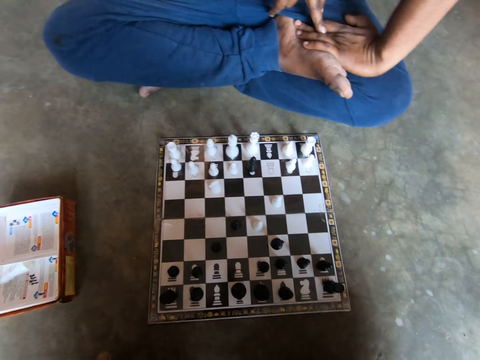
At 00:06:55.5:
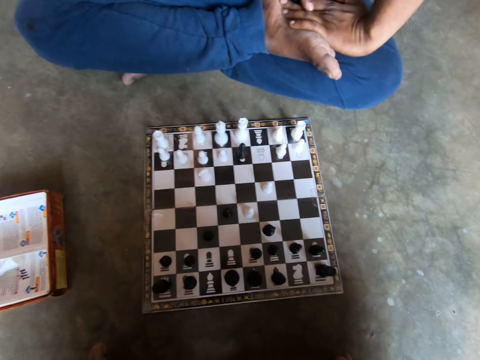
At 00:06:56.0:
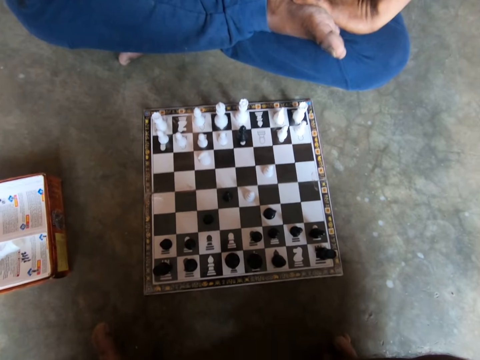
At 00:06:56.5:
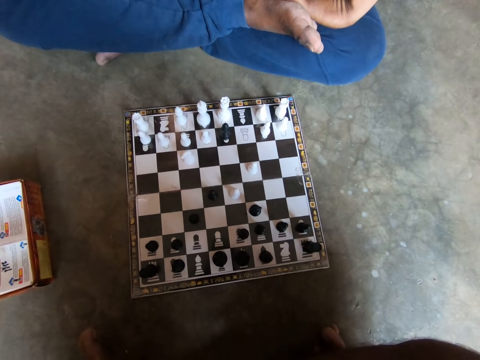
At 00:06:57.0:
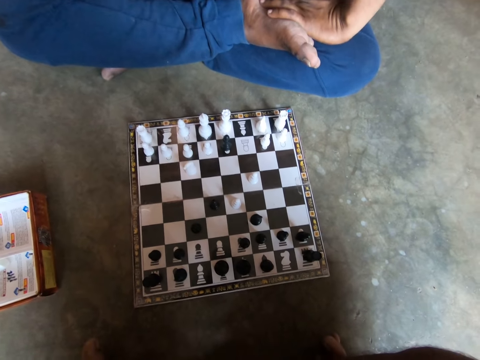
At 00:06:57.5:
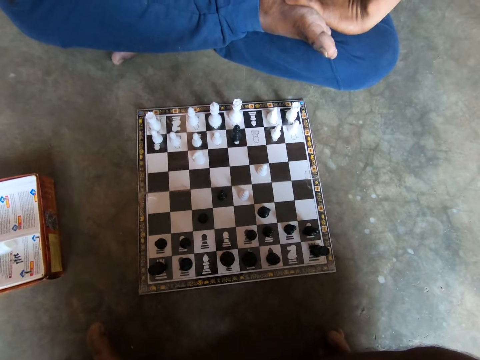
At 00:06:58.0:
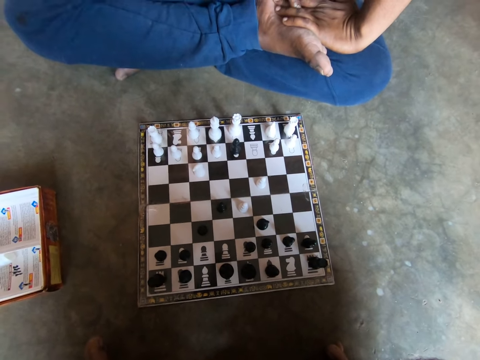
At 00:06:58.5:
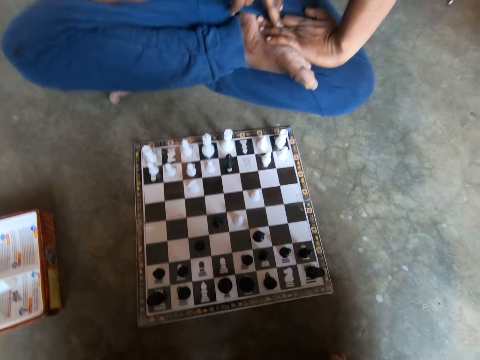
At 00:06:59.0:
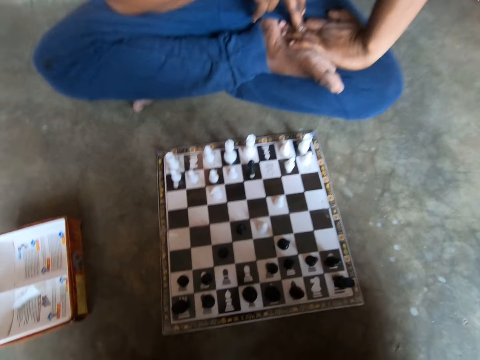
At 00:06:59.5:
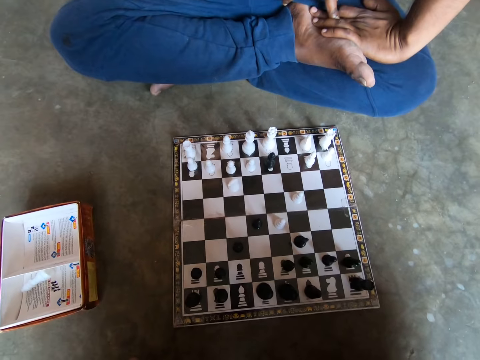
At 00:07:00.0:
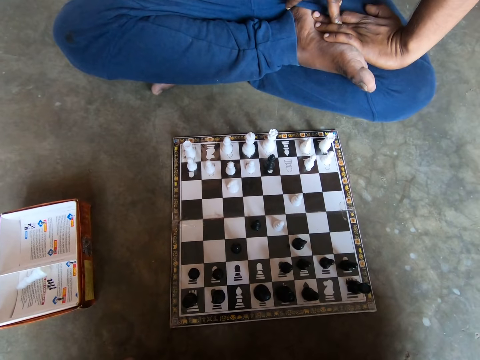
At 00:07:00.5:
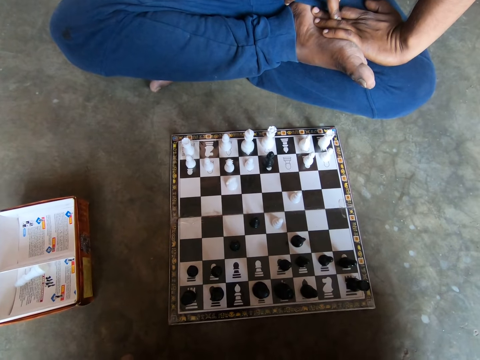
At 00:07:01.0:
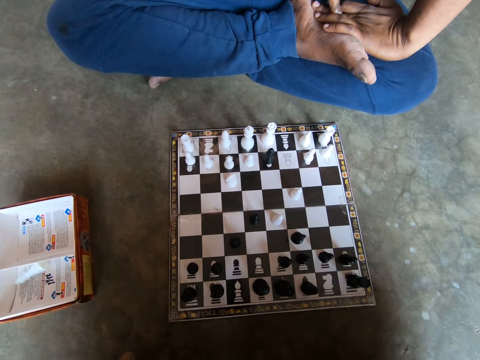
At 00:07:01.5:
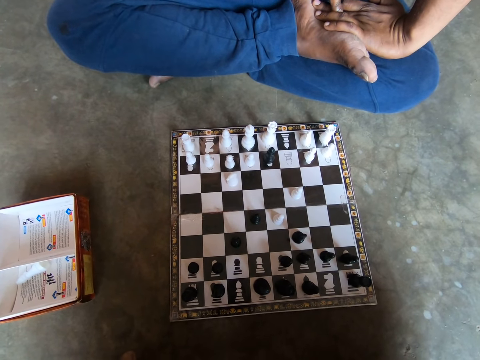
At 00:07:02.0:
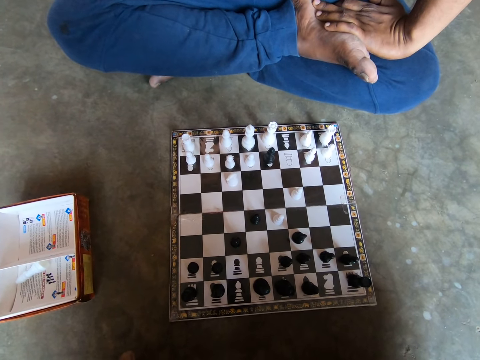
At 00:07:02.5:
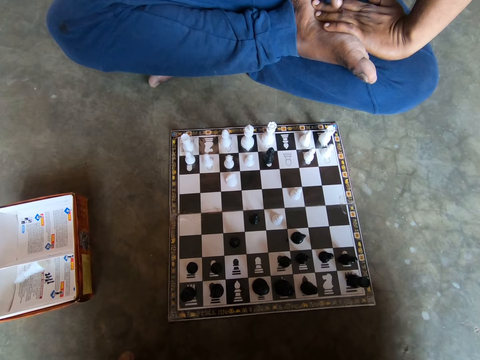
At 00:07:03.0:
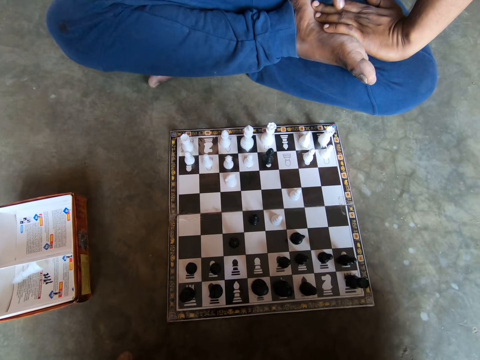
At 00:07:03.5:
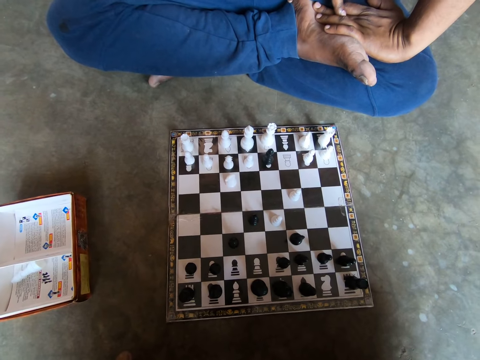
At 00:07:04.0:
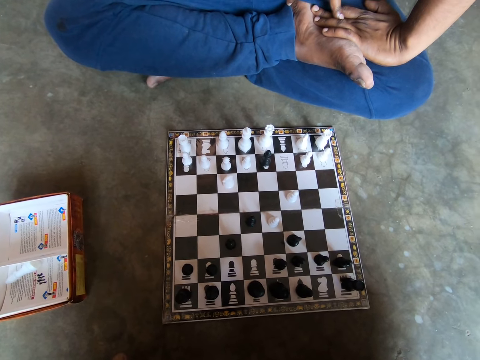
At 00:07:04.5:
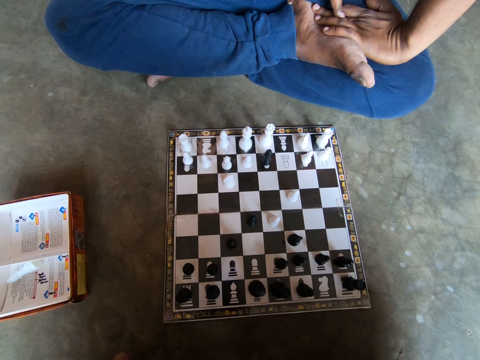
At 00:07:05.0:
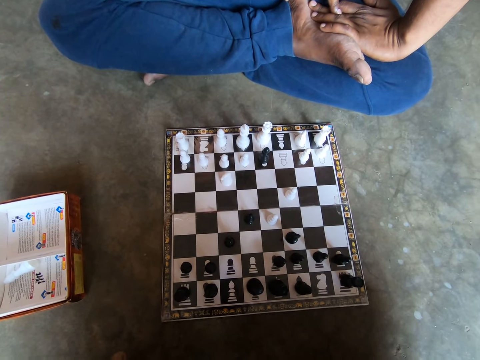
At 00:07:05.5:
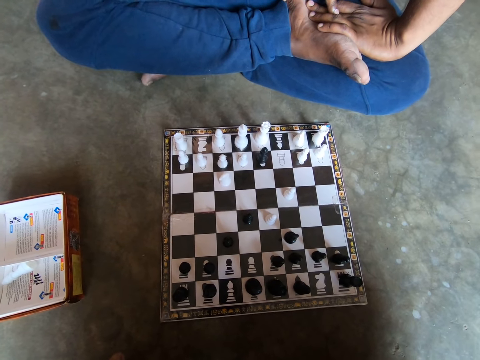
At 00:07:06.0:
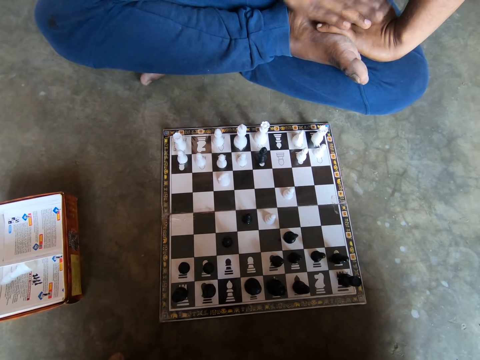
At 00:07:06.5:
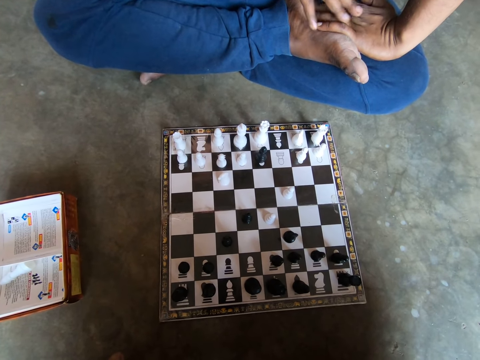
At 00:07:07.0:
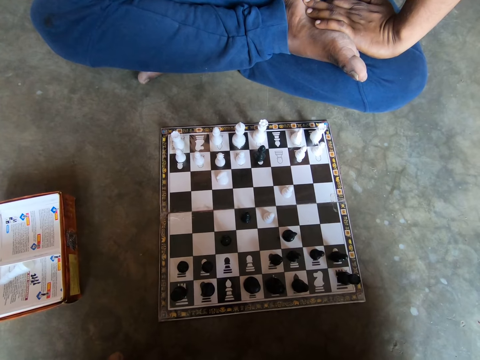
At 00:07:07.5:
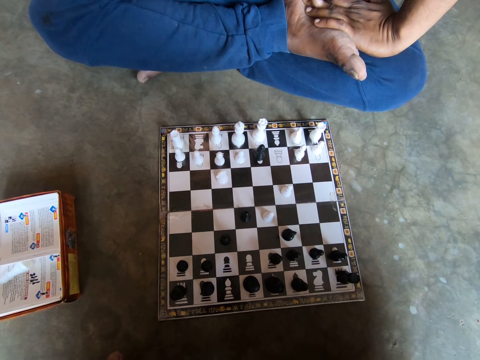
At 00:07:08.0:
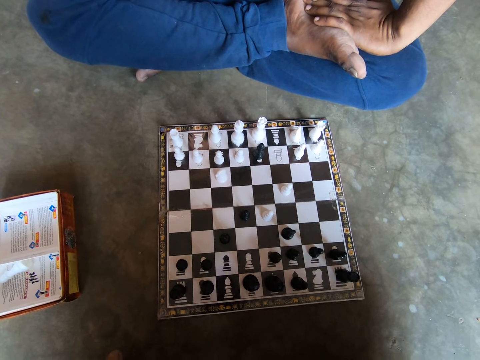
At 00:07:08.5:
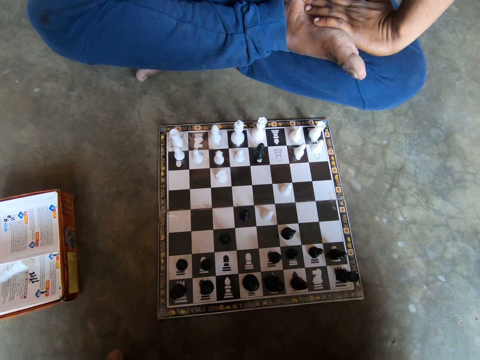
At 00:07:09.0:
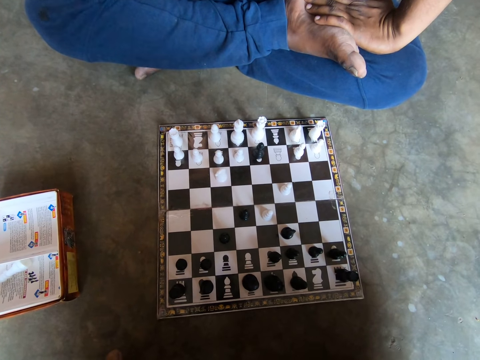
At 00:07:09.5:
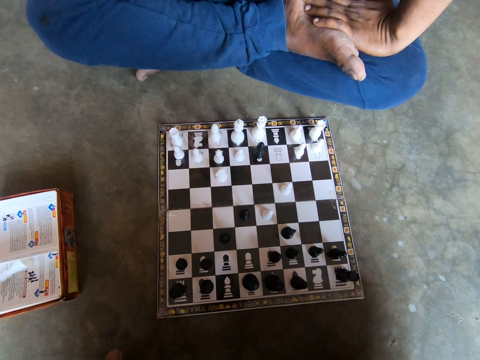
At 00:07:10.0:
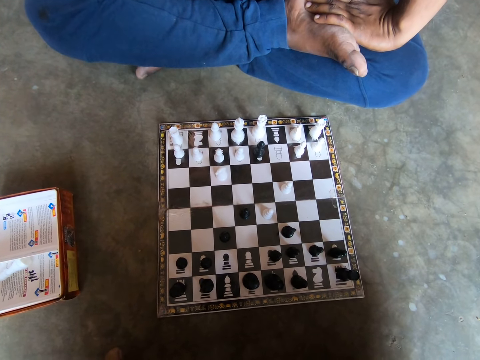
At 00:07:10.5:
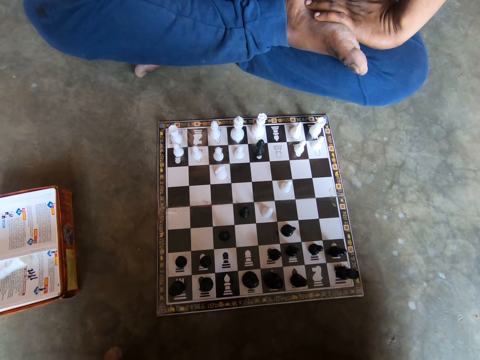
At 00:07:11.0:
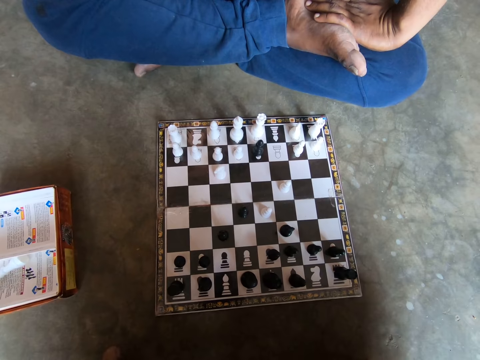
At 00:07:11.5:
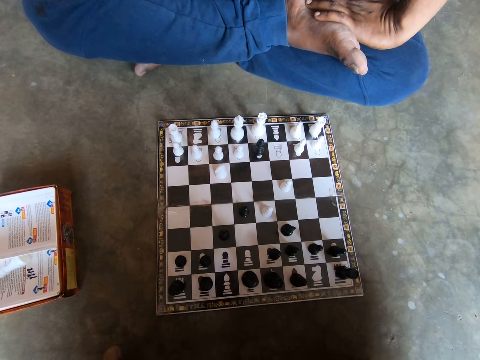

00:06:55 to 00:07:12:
The camera wearer looks at the chessboard. A man taps his left hand with the finger of his right hand. The man moves his hand.

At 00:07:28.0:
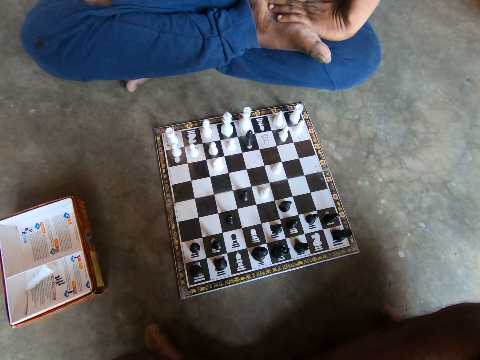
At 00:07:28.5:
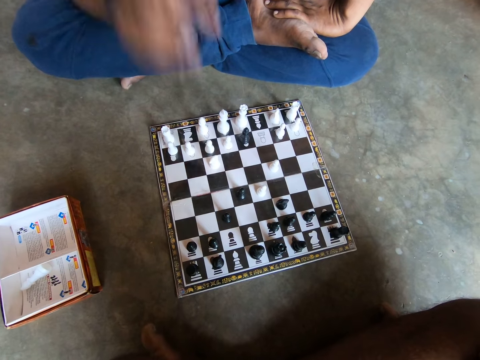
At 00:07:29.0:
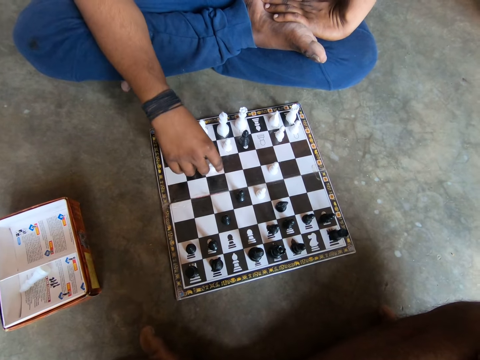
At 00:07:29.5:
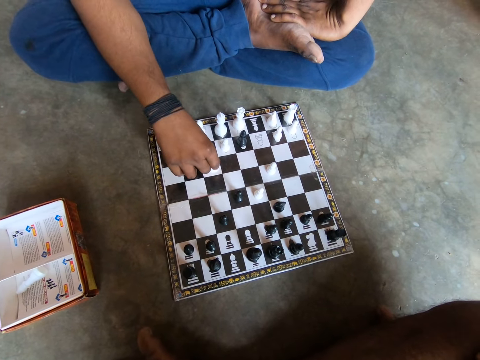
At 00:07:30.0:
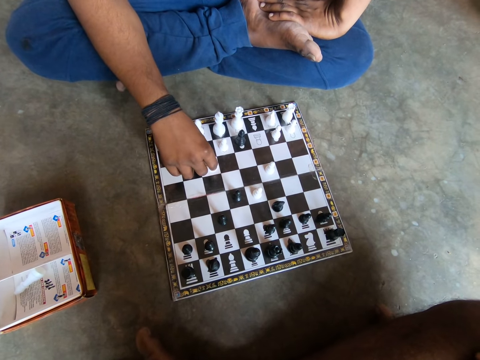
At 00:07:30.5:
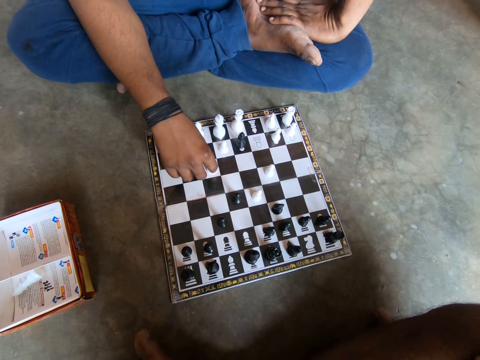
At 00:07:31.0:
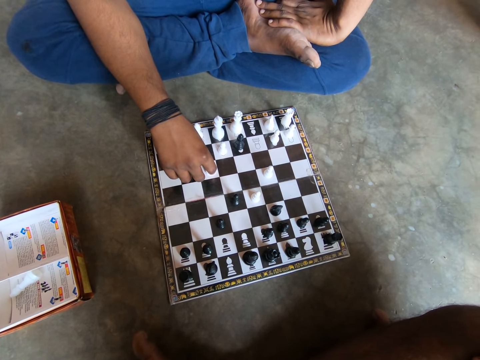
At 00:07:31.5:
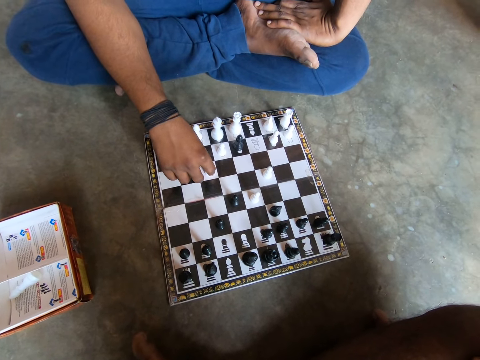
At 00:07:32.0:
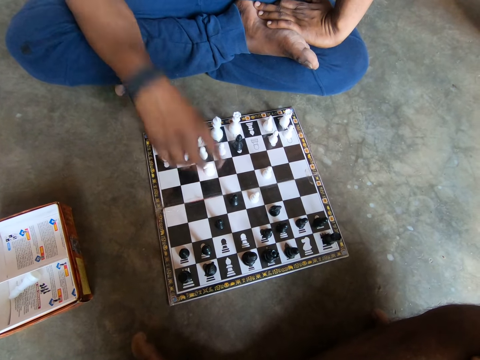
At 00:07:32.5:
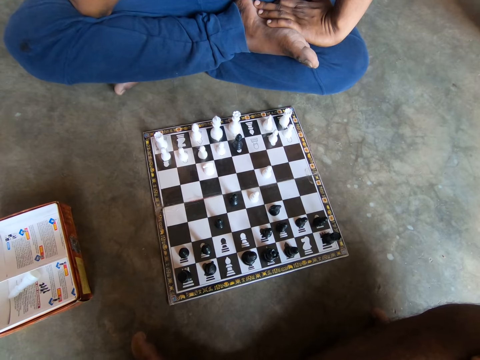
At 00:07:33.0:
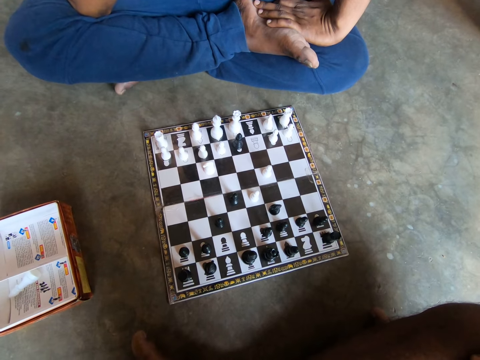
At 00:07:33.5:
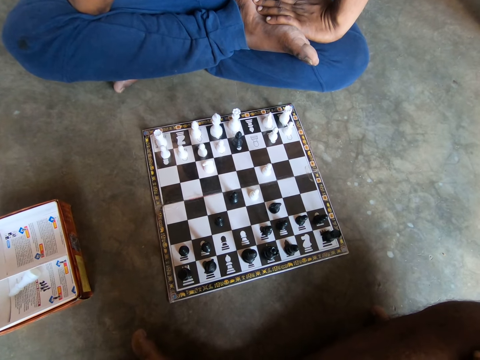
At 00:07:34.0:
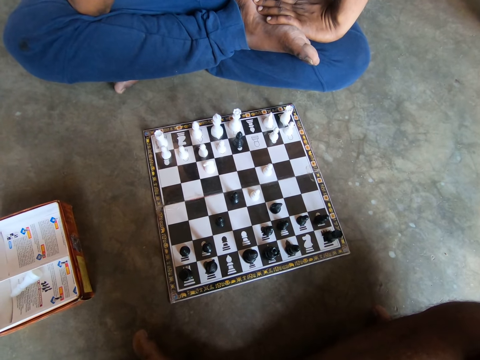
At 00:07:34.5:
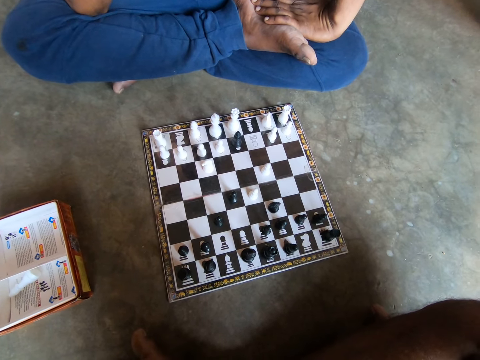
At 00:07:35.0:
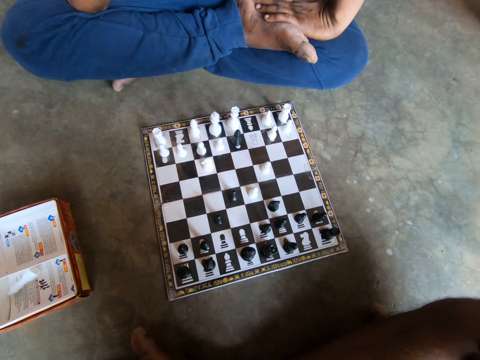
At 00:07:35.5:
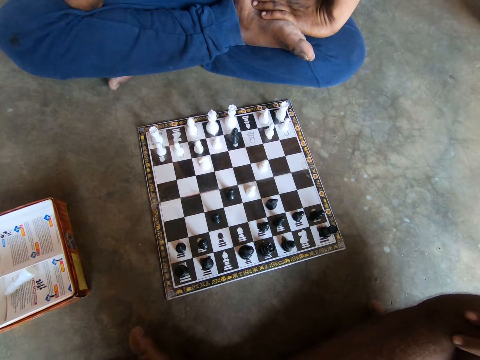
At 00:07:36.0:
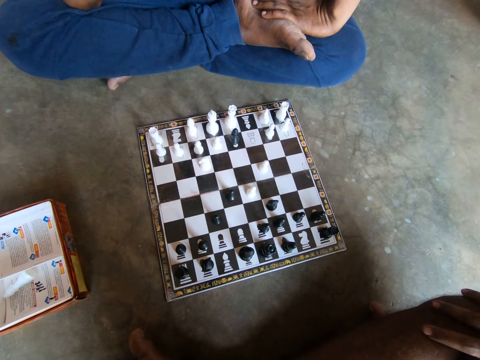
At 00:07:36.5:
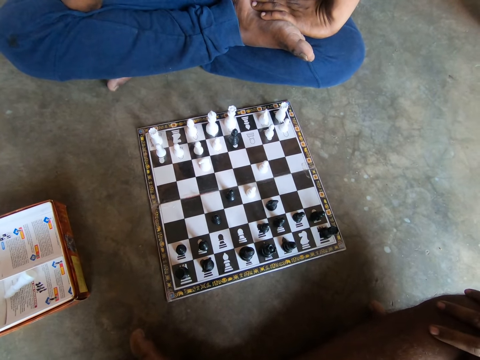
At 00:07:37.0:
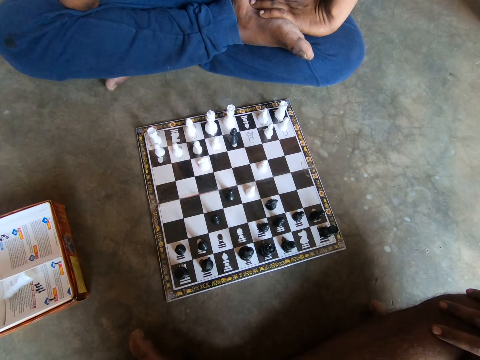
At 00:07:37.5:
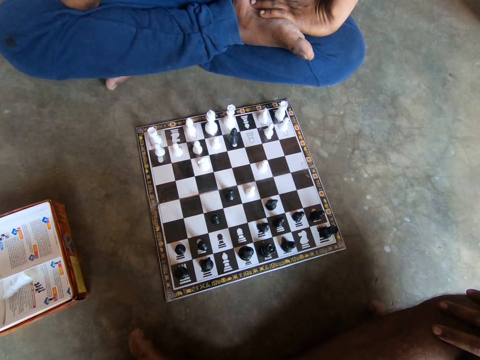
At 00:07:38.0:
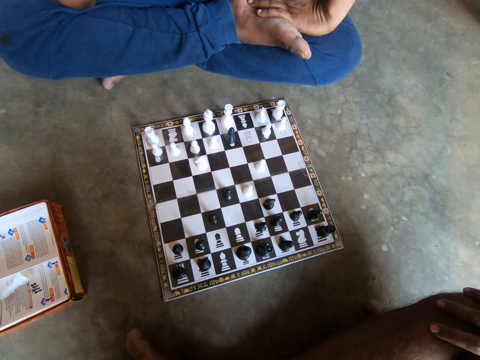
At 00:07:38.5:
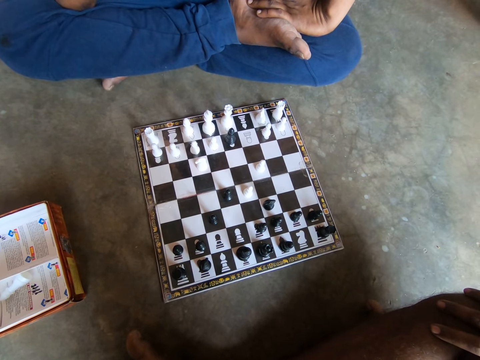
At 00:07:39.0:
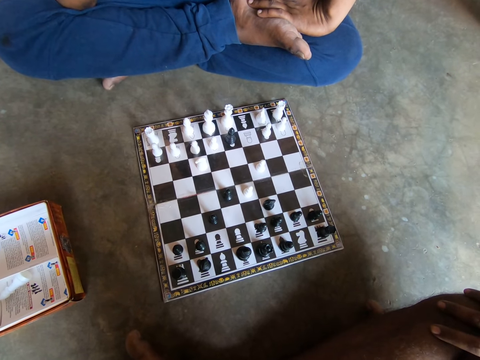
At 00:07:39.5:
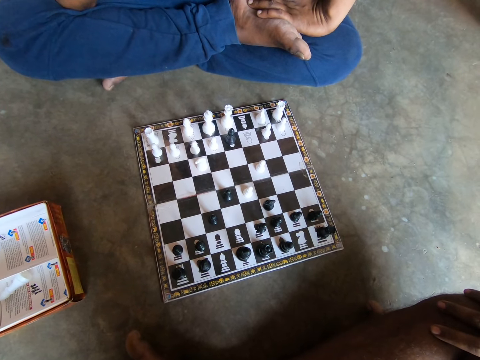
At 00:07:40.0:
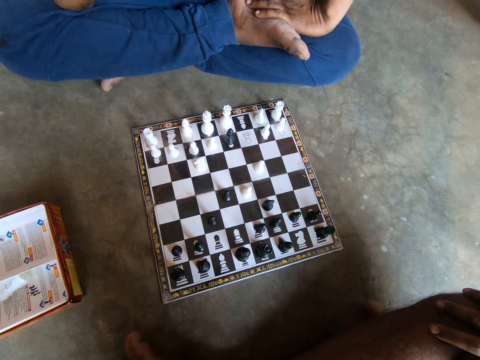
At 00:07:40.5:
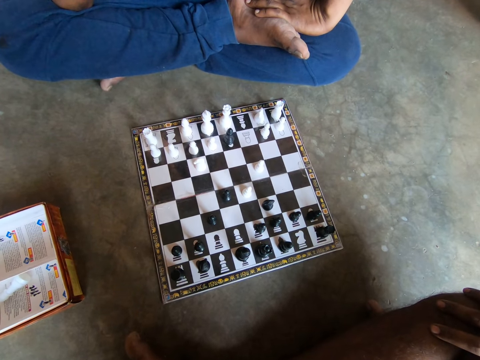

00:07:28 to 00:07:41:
The man holds a white chess piece with his right hand. The man lifts his hand. The camera wearer looks at the chessboard.
